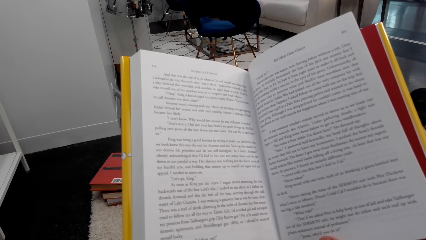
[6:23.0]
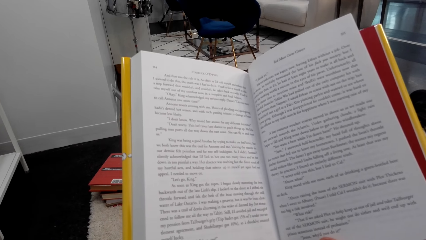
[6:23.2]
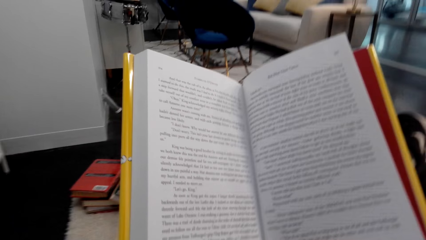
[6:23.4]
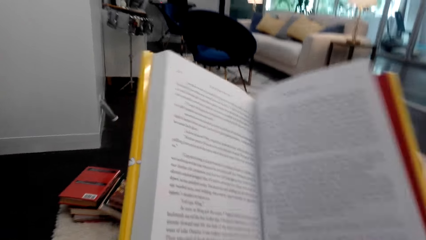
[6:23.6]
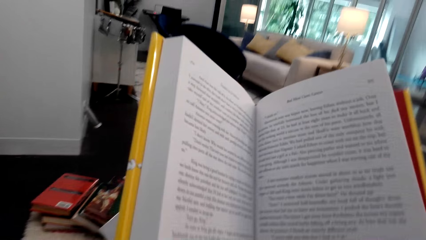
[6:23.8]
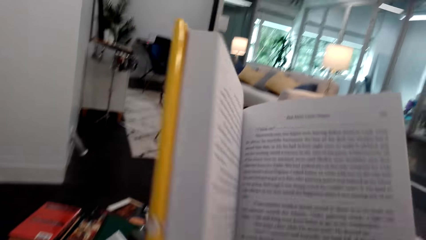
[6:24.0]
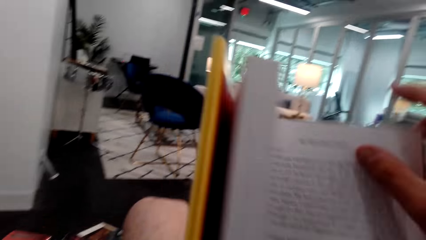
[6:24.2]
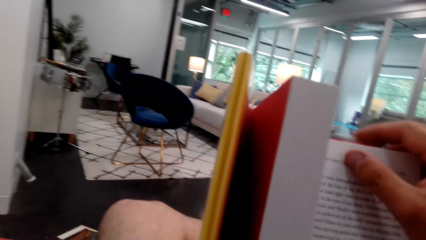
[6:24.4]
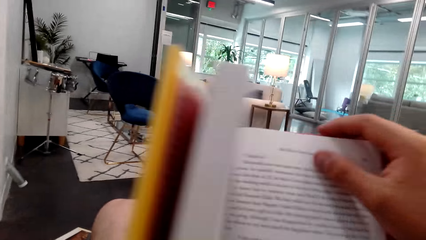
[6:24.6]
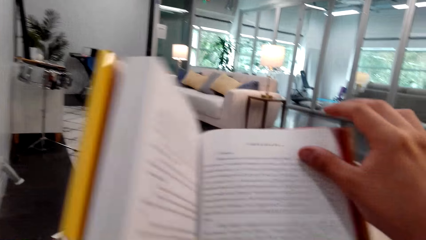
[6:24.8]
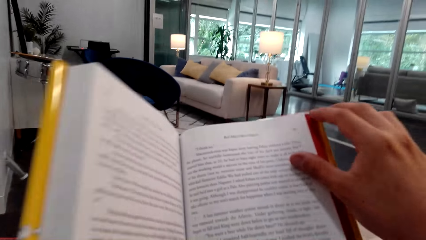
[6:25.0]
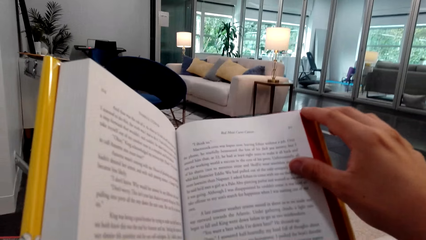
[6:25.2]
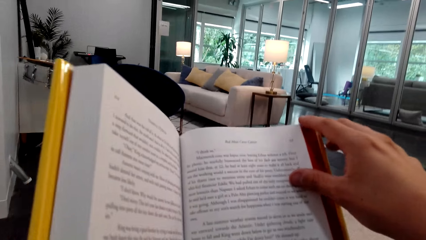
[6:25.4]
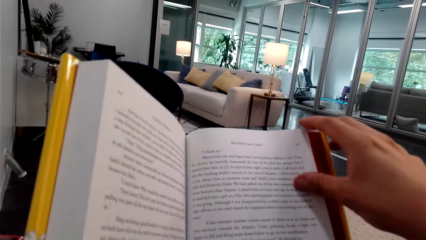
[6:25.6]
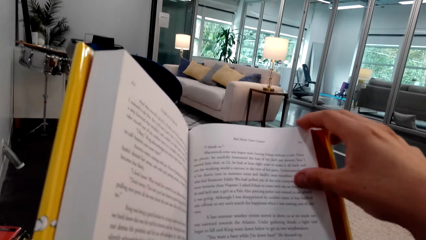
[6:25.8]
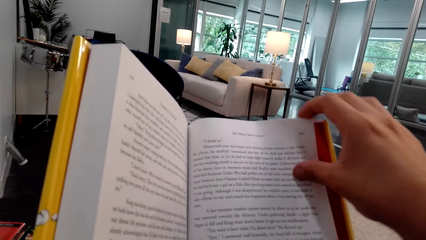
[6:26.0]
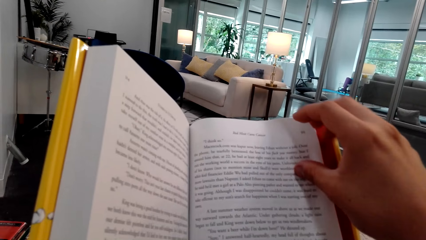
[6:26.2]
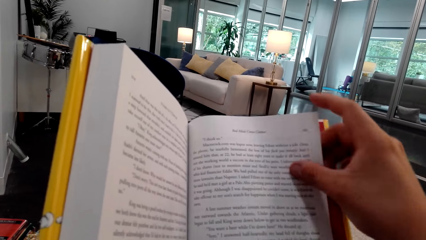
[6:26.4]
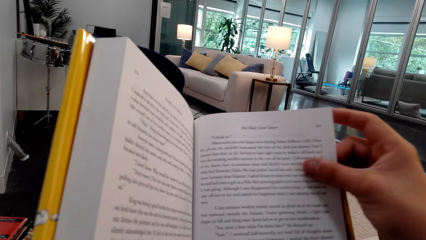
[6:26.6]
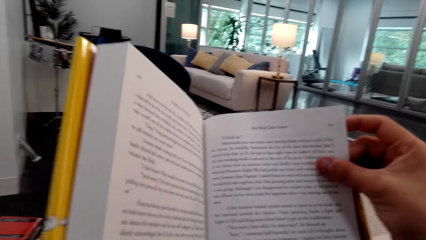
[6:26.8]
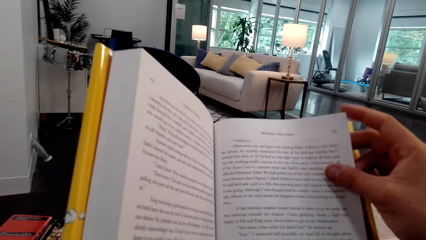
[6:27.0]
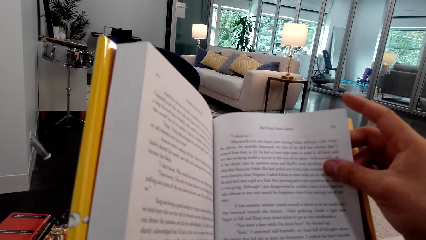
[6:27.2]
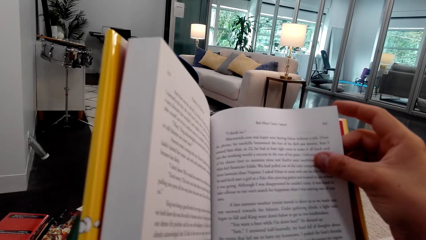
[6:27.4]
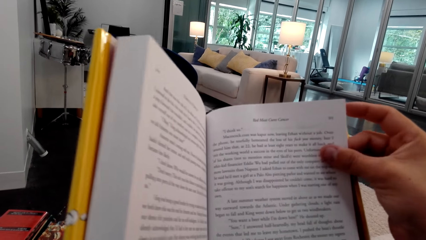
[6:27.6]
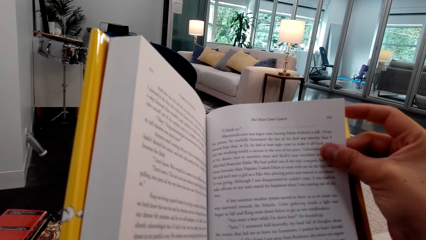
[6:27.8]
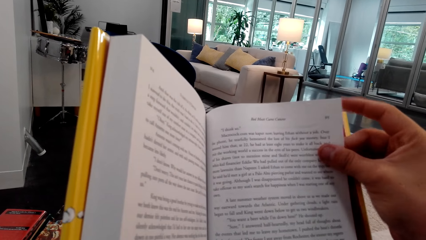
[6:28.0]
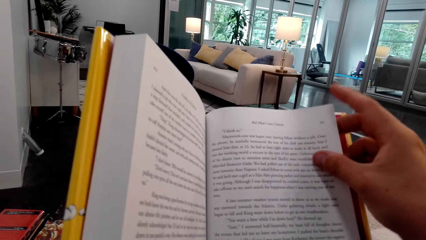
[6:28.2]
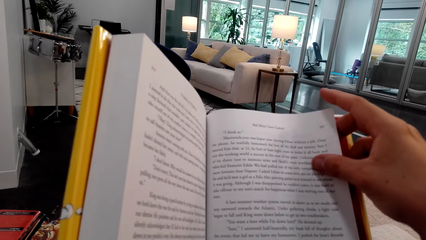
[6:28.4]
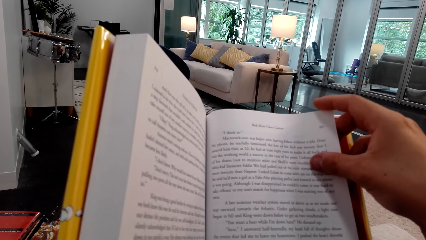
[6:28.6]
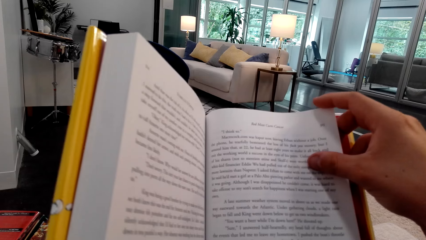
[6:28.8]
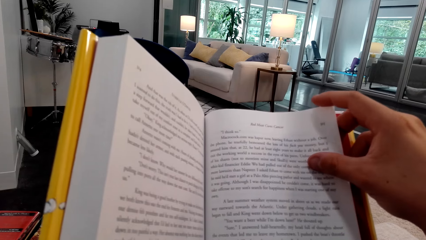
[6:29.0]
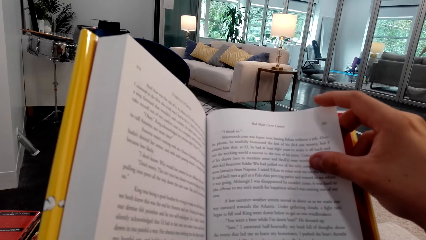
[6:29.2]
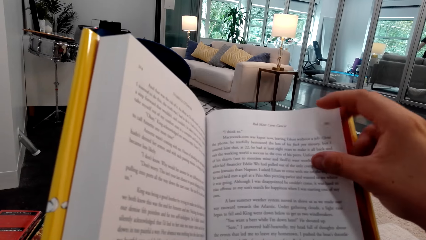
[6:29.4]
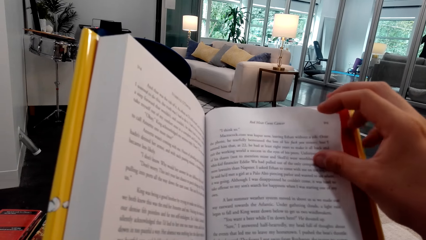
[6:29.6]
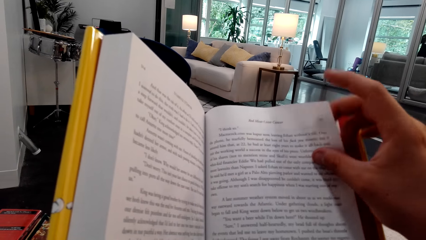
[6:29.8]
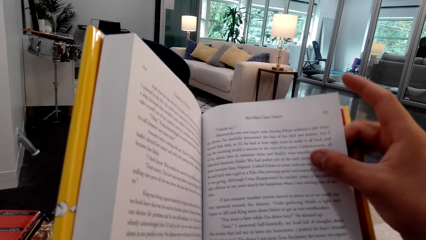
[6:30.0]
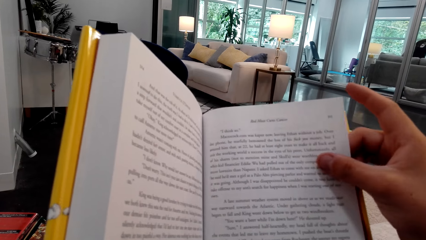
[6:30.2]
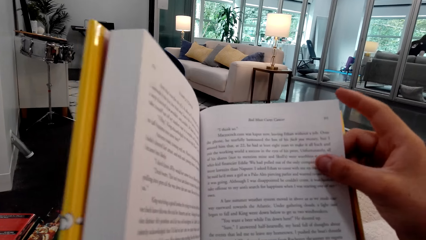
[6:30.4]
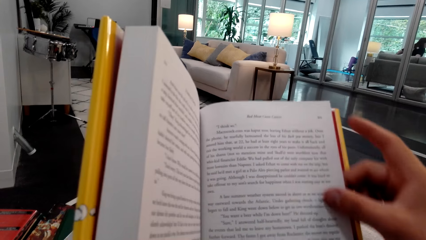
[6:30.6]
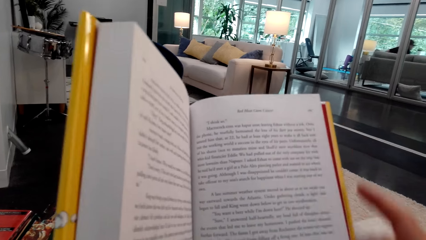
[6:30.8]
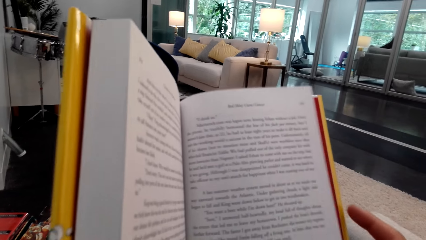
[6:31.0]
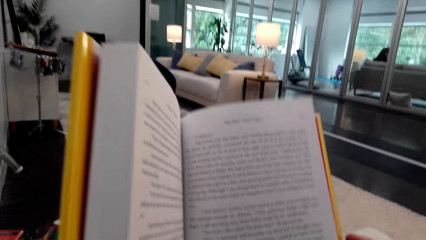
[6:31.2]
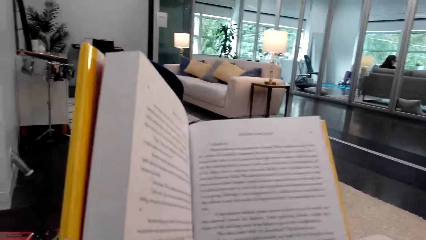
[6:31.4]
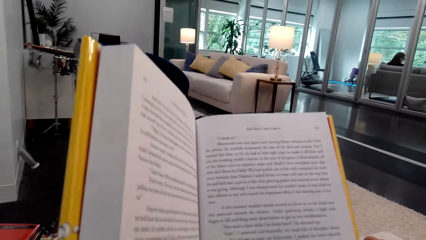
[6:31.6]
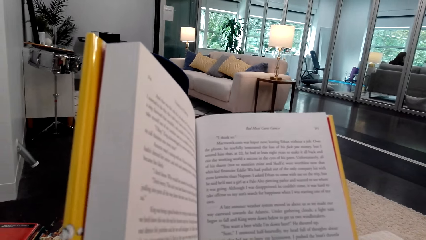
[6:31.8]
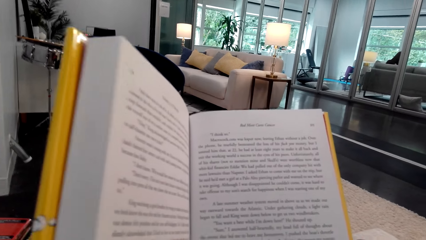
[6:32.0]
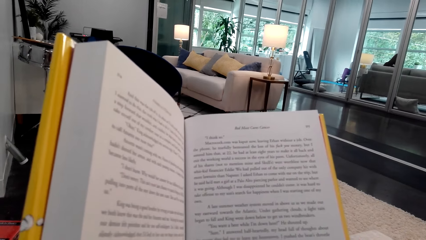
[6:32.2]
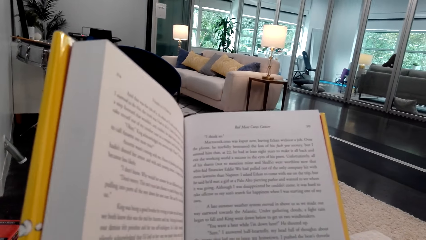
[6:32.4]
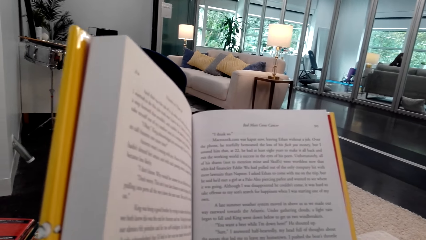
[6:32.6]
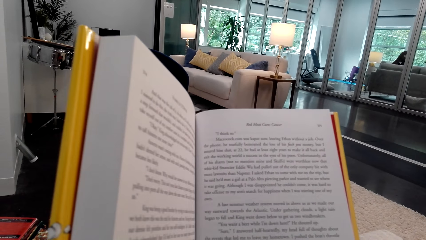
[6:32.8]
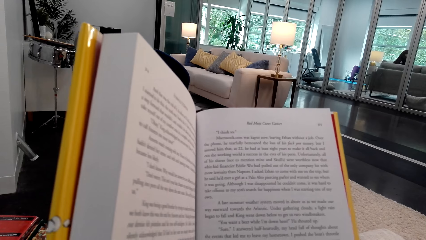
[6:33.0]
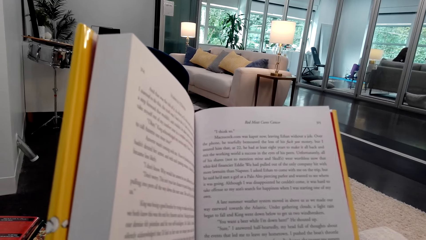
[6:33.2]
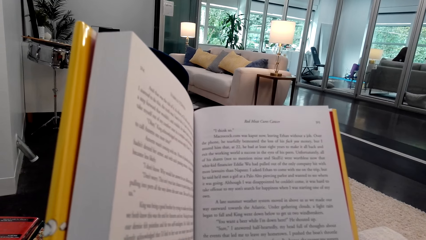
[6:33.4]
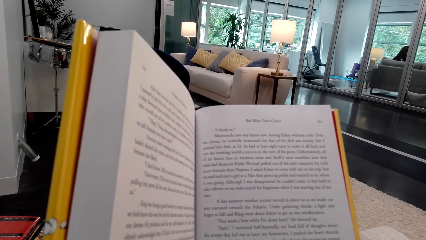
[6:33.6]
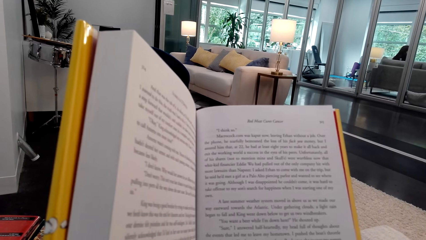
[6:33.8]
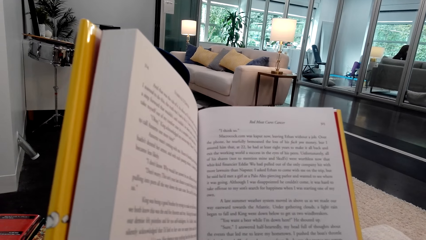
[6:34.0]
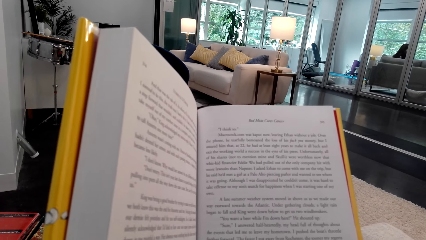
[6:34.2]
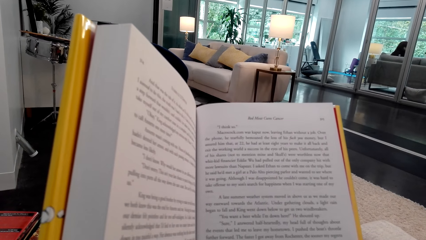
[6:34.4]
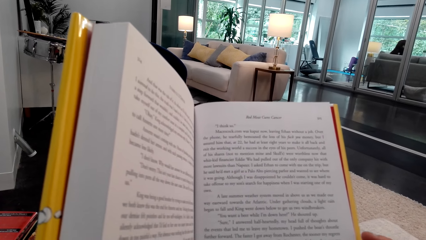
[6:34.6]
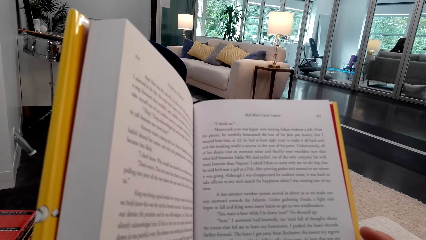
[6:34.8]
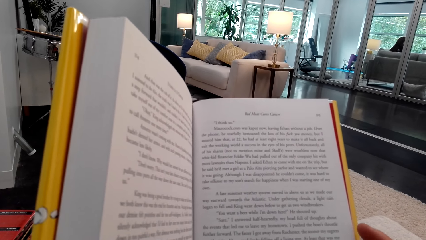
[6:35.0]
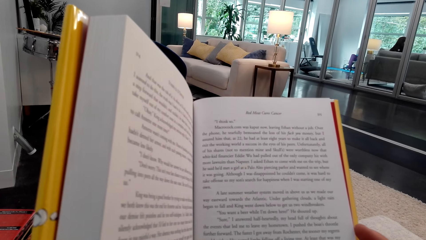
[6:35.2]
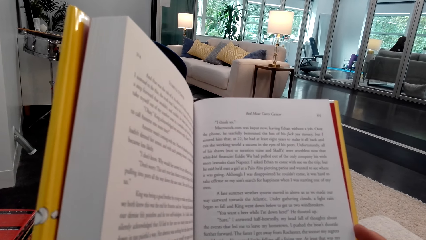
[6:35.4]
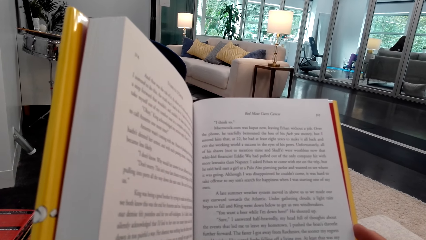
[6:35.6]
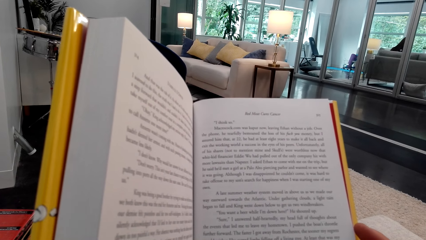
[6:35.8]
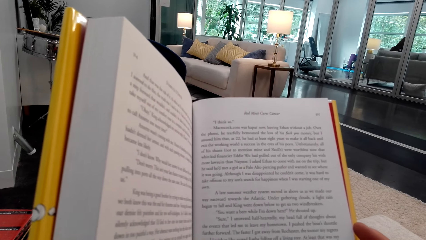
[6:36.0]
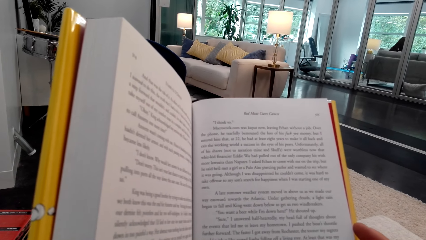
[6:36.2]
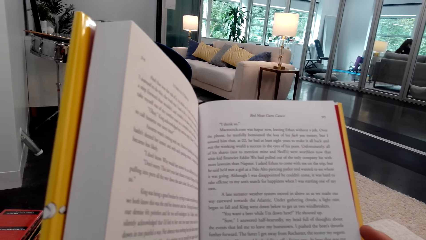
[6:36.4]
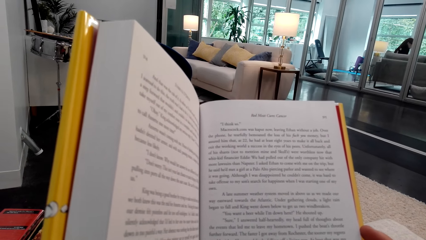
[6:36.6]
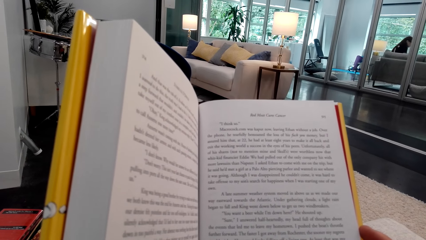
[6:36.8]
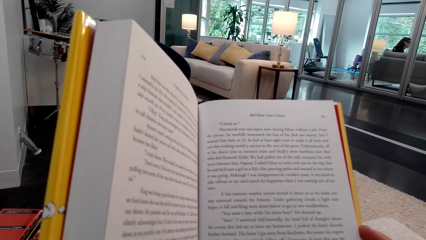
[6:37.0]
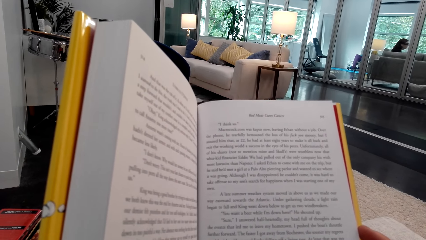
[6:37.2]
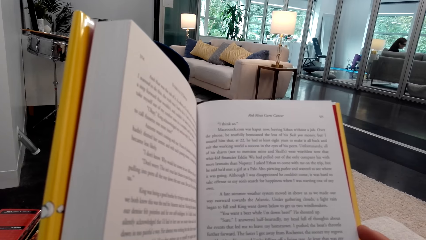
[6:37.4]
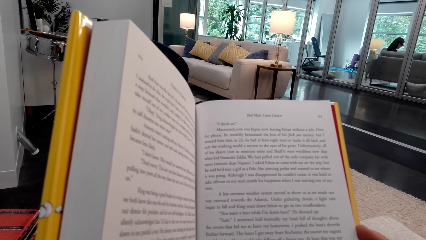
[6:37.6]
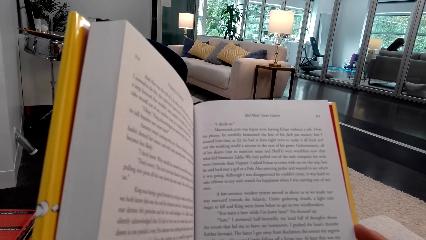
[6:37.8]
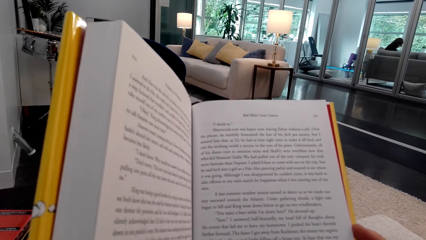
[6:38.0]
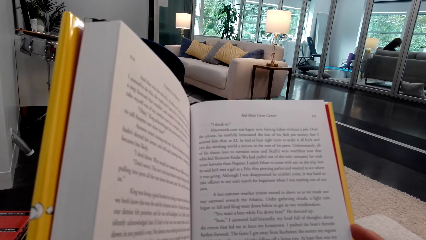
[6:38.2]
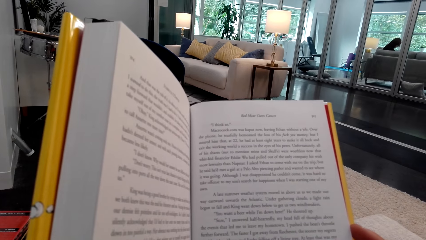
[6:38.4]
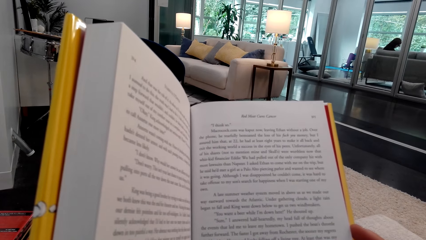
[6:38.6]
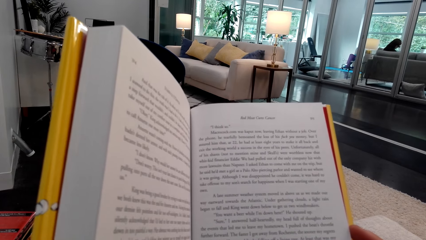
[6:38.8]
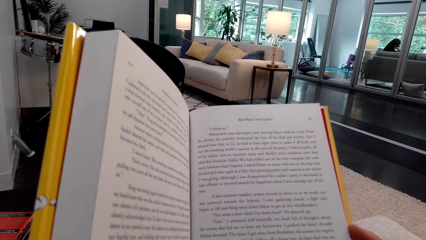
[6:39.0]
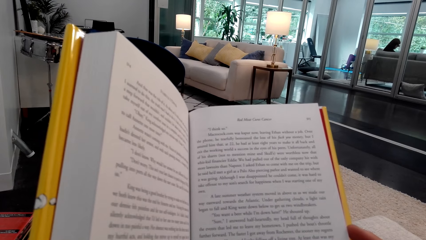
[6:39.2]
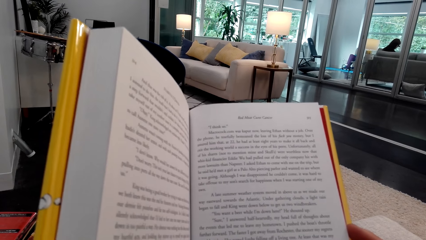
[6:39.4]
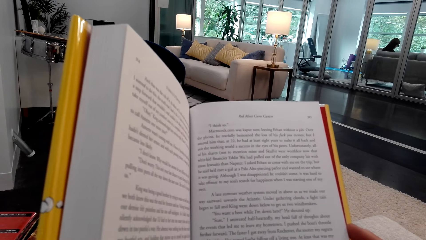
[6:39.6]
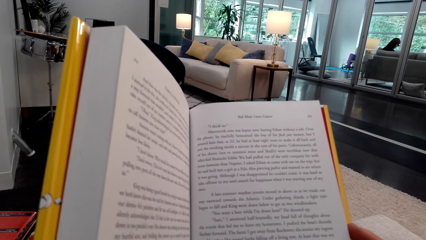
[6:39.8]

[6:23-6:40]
The camera wearer lifts a book. They hold a page of the book.
